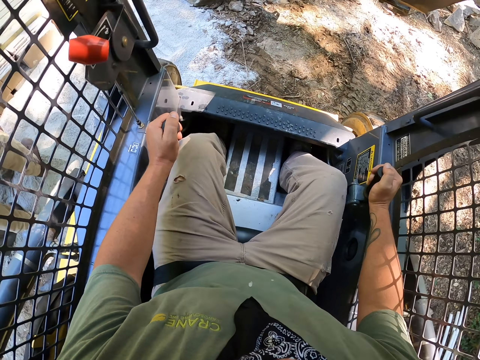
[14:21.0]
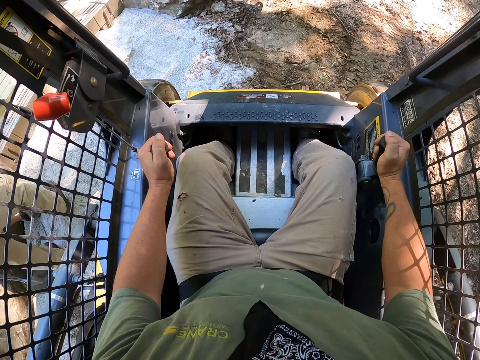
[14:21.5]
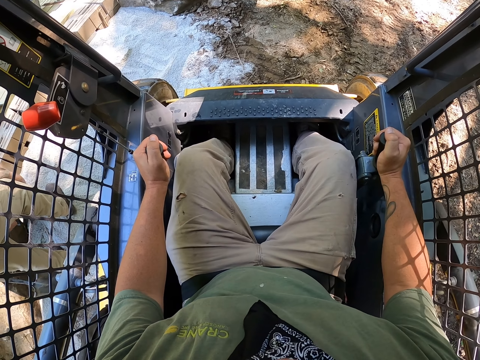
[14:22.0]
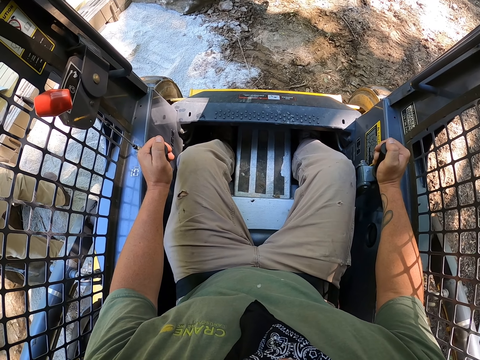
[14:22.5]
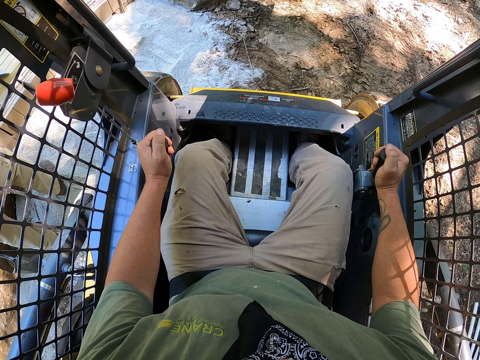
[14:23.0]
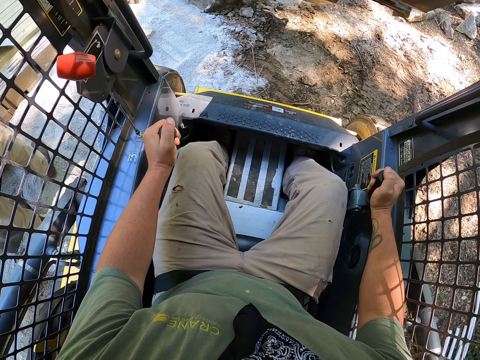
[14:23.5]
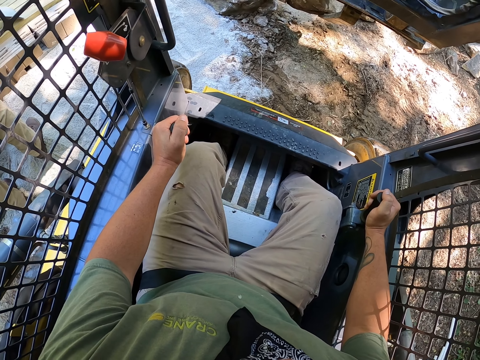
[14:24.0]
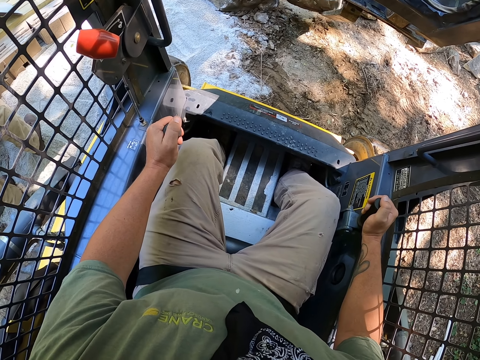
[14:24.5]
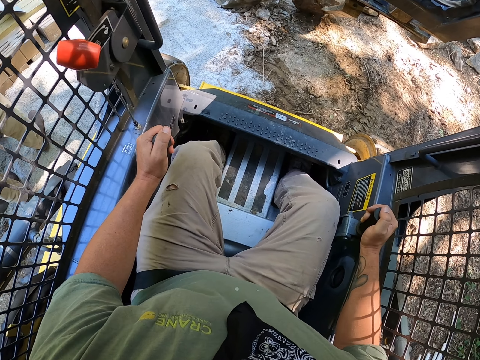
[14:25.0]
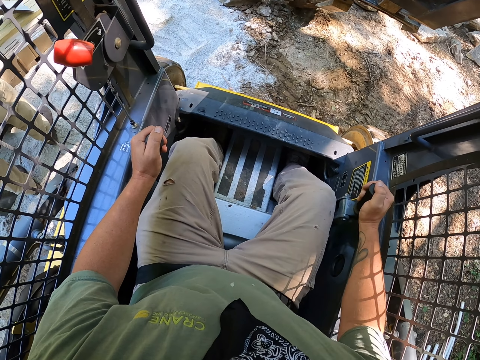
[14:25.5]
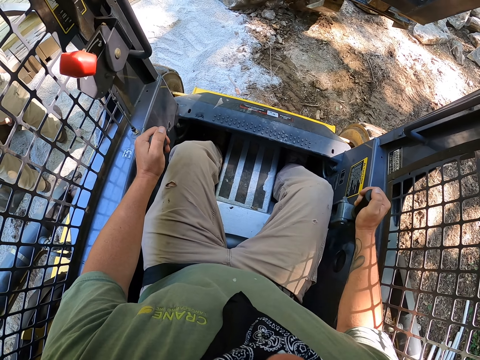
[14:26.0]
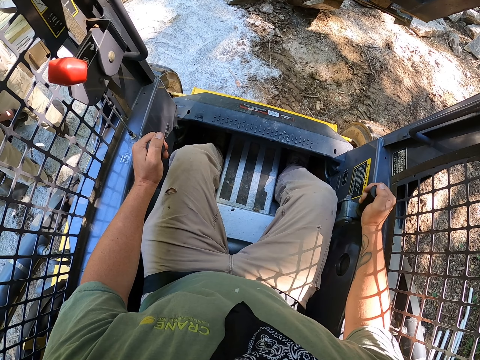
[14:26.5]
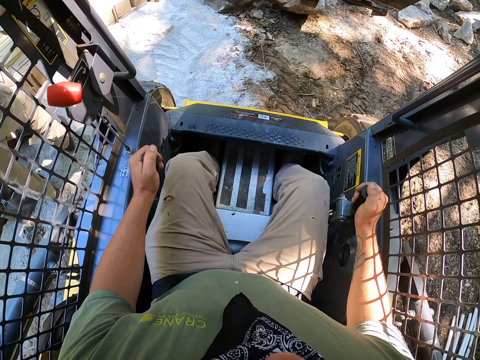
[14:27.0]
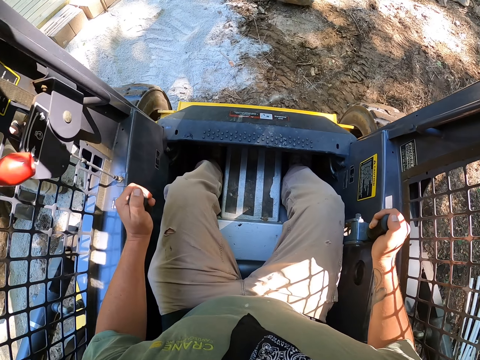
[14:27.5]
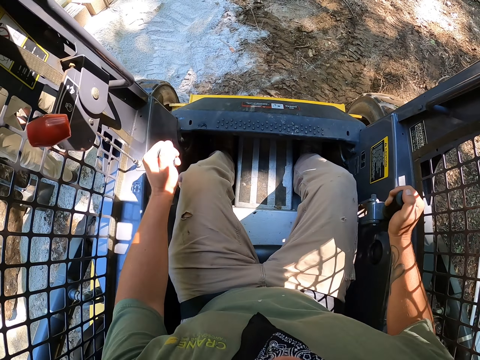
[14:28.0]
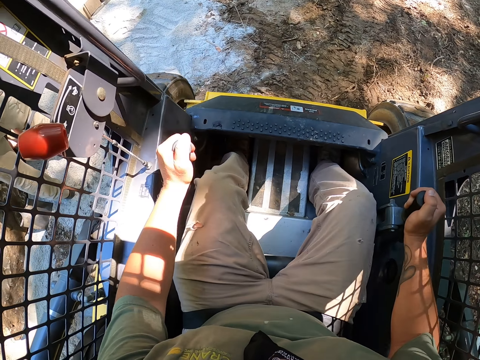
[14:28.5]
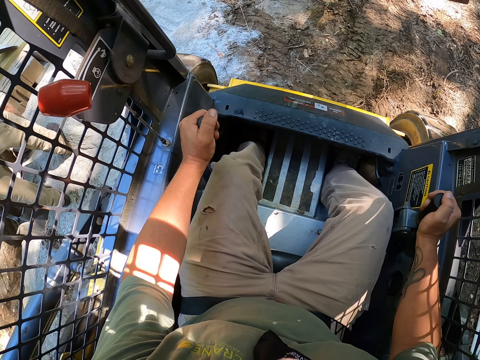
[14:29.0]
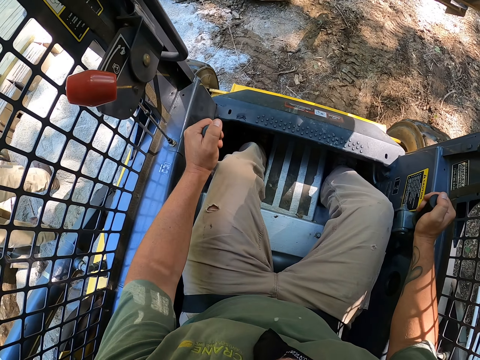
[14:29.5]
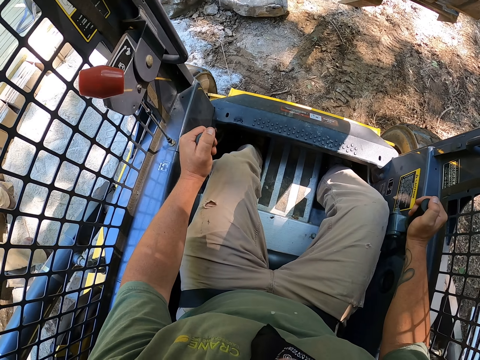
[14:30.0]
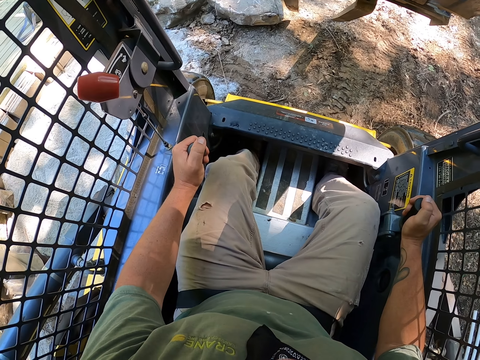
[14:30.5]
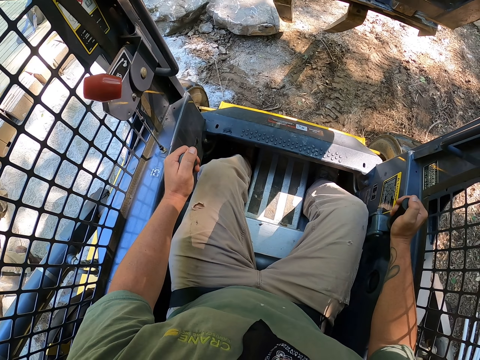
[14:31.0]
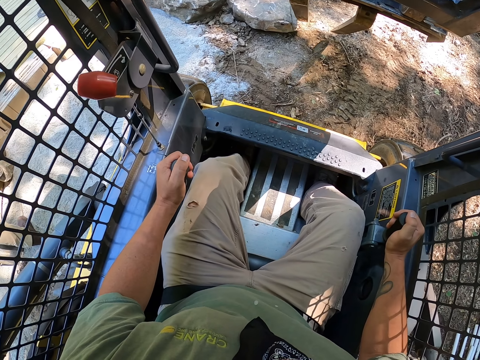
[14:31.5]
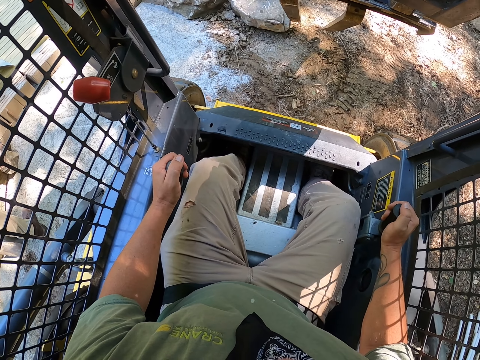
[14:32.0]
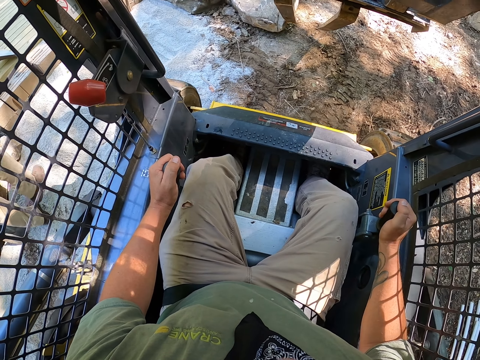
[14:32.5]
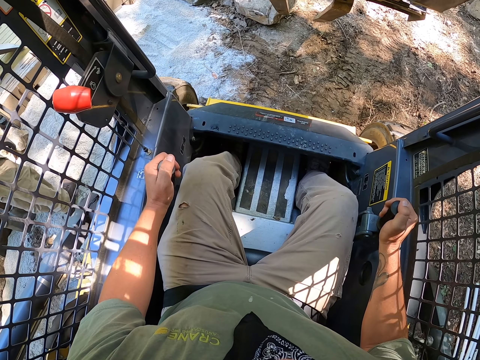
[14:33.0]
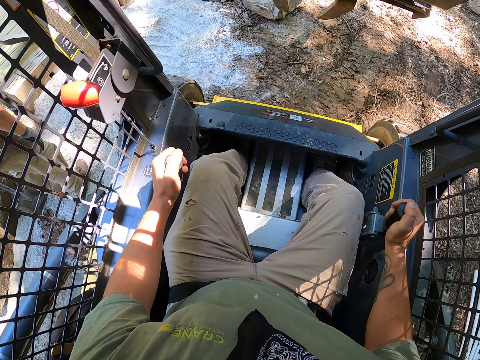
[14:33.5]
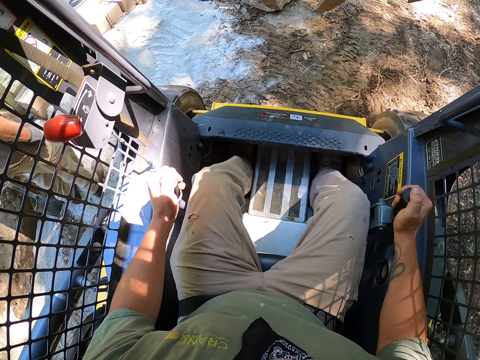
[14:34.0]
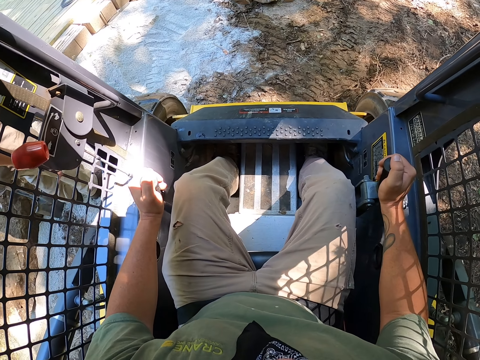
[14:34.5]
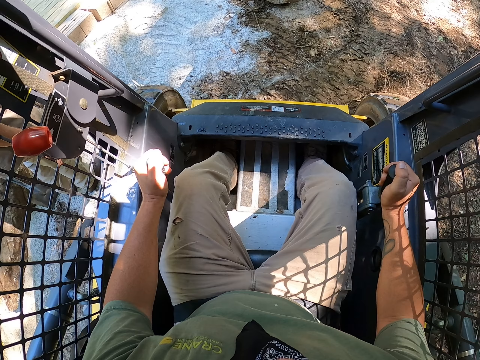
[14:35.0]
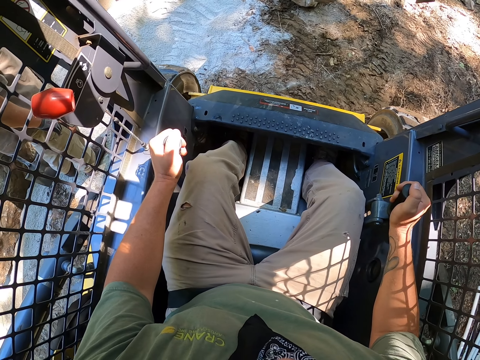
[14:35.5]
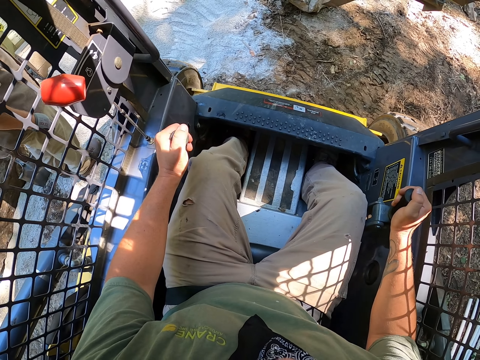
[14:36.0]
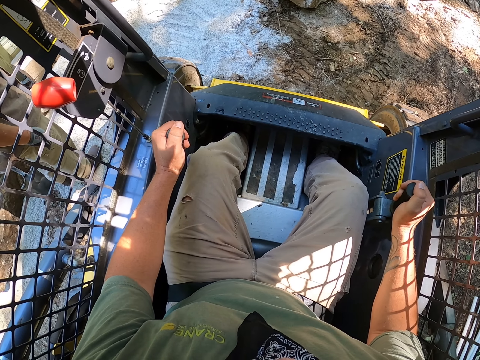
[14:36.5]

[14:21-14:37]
A male does something. The camera wearer drops a stone to the ground. They drive the tractor. They move the stone aside using the fork.

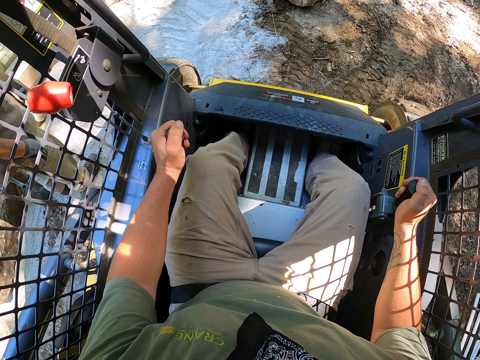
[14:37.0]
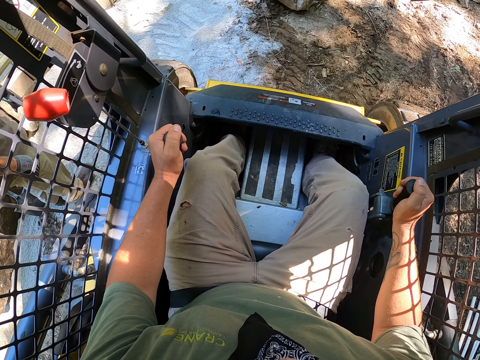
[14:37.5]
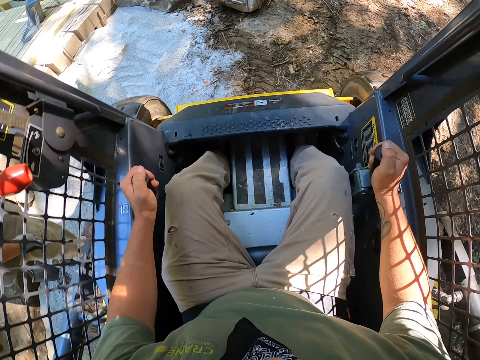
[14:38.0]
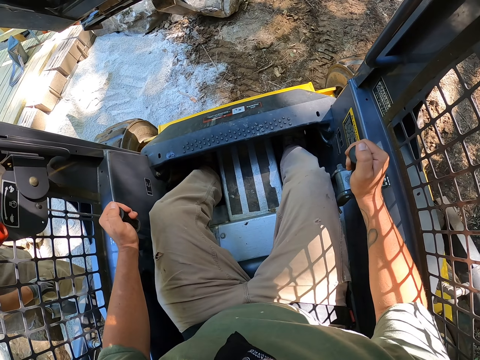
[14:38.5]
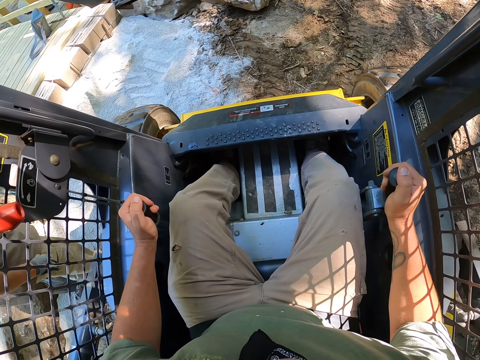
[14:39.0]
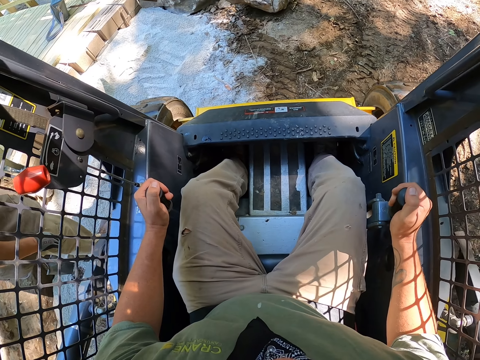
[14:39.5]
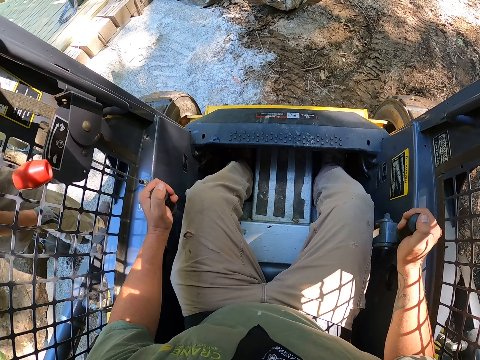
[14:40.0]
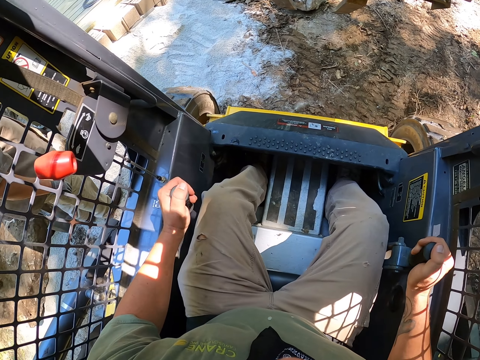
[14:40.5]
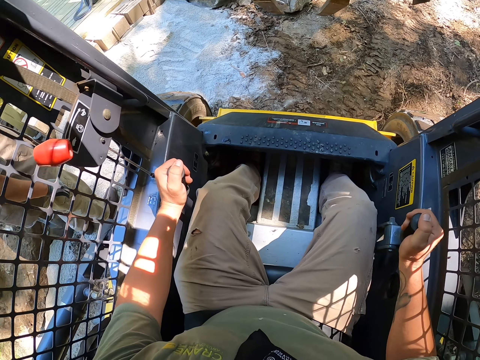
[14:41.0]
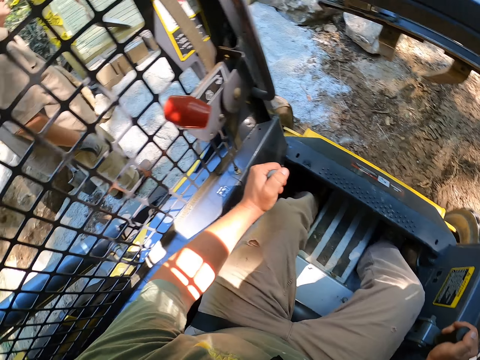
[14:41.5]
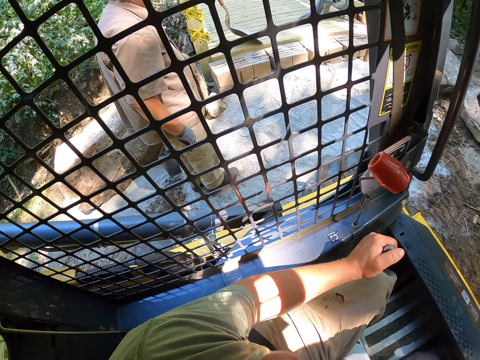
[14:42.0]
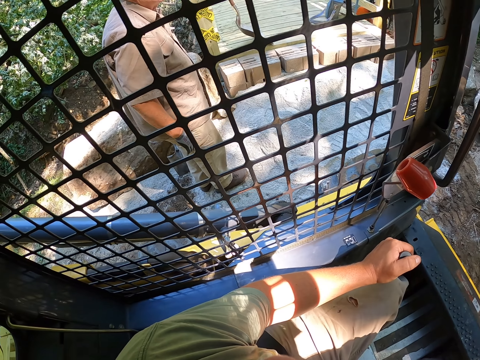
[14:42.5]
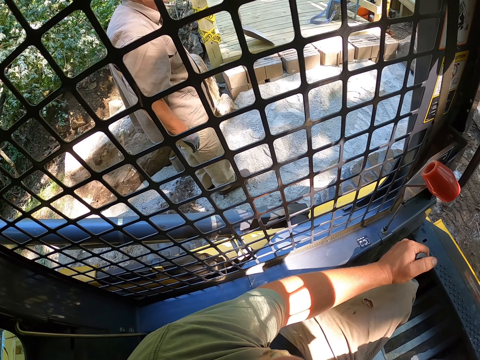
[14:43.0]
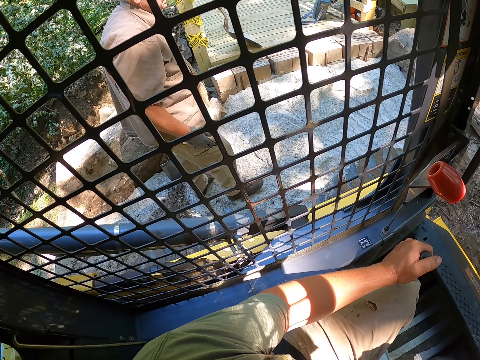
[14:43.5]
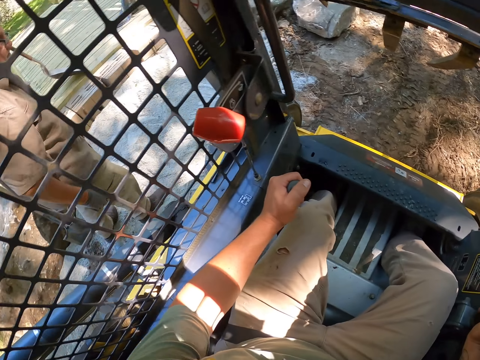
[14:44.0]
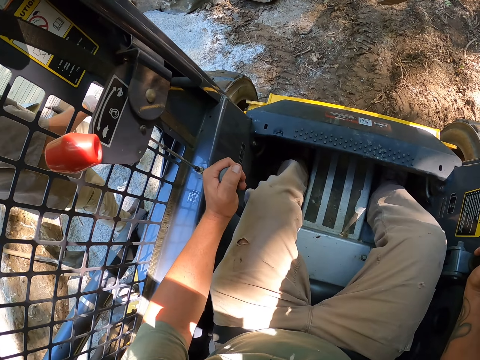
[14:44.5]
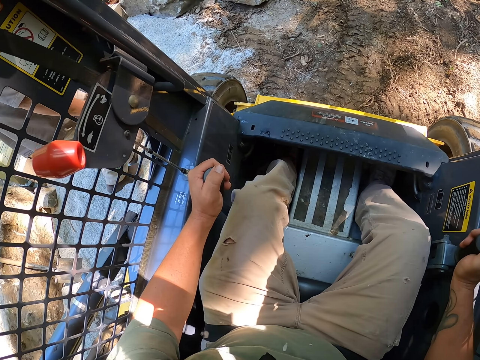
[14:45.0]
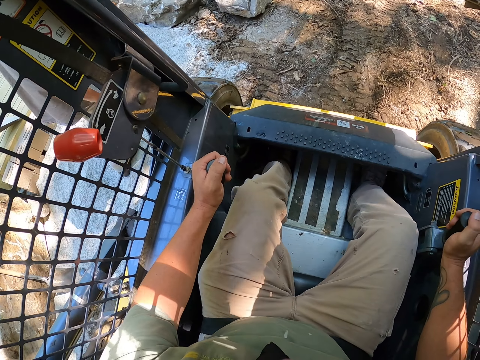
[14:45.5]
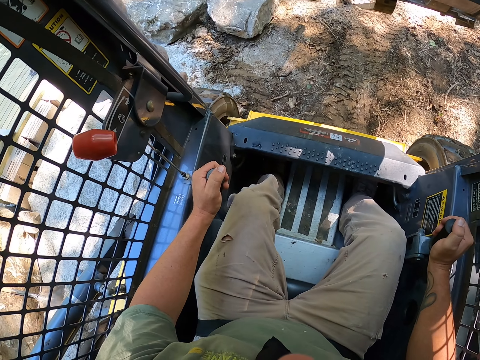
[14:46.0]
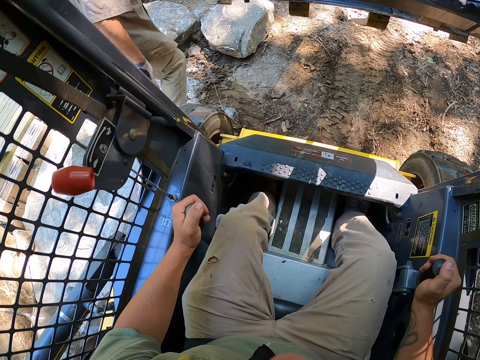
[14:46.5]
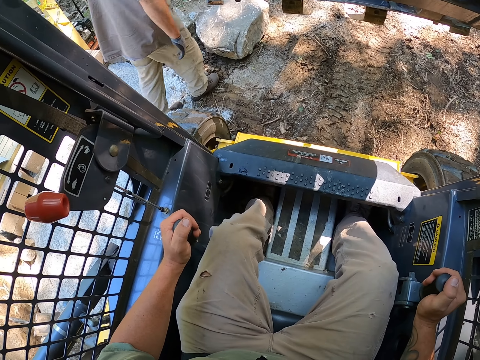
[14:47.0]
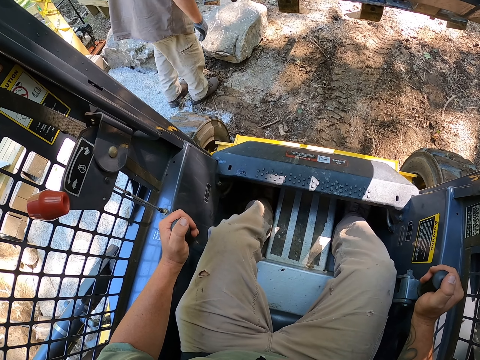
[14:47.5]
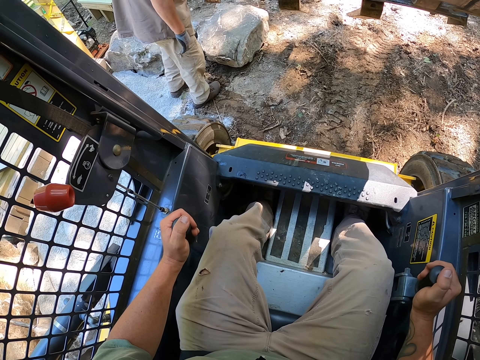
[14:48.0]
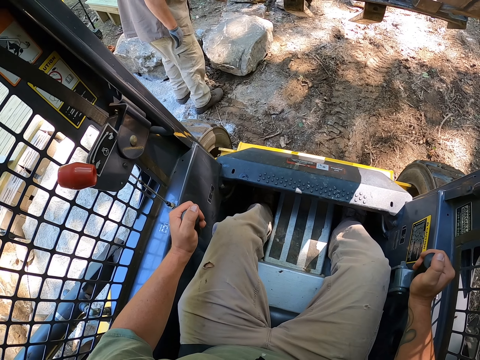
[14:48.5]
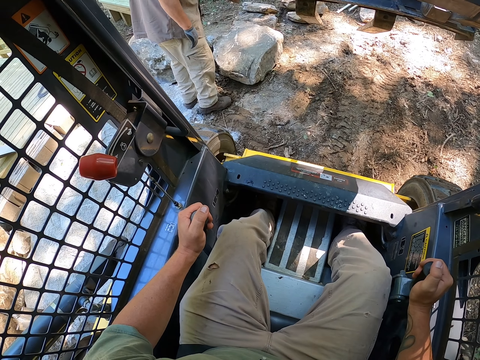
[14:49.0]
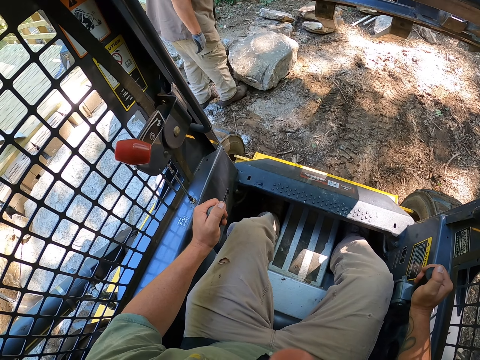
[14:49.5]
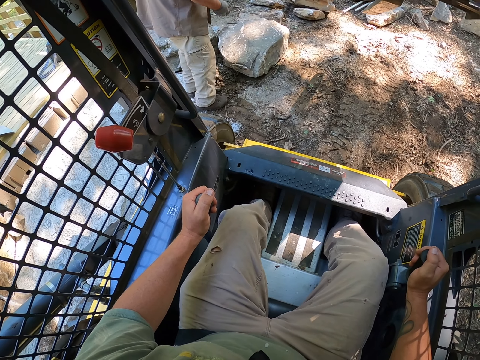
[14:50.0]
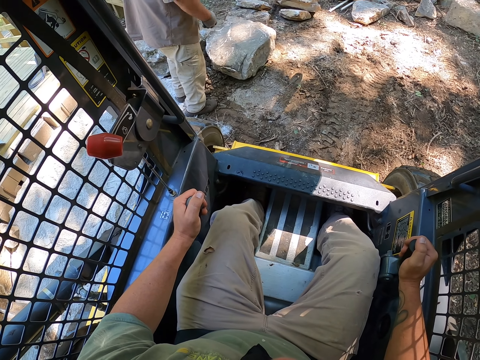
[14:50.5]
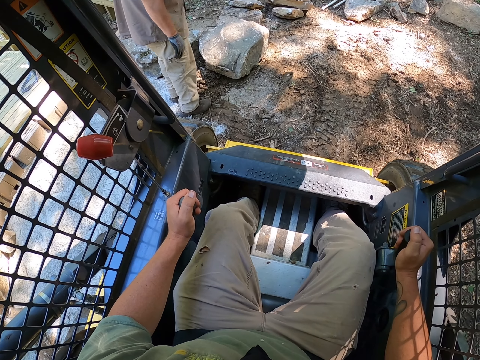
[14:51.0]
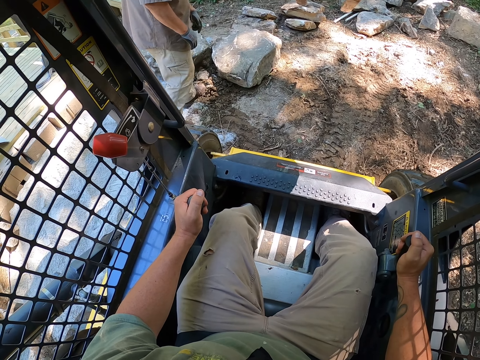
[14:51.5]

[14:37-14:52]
The camera wearer lifts the fork. They drive the tractor. A male walks around the area. The male hits a stone with his leg.
